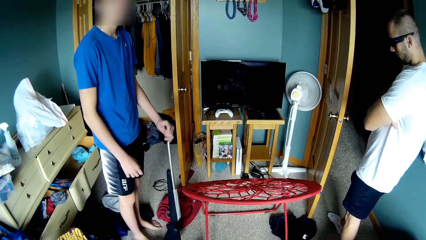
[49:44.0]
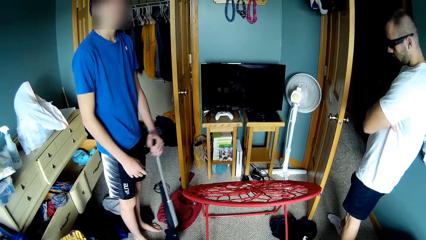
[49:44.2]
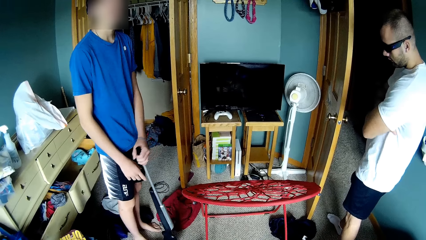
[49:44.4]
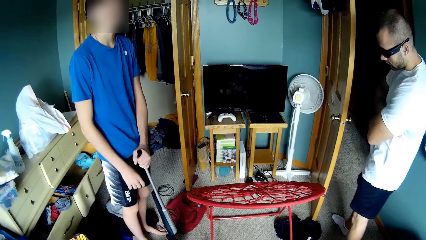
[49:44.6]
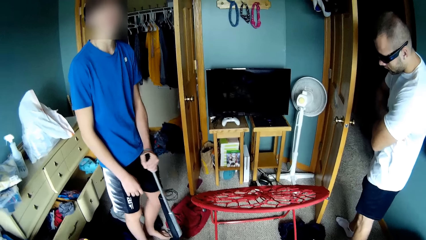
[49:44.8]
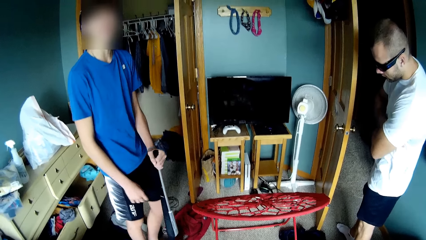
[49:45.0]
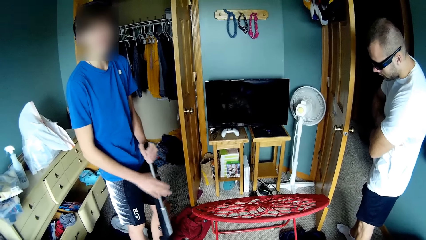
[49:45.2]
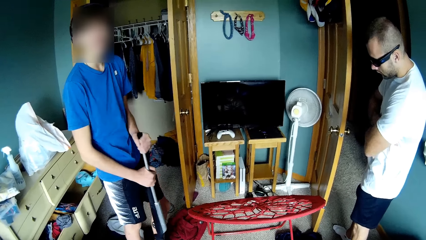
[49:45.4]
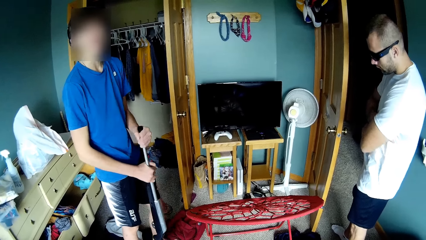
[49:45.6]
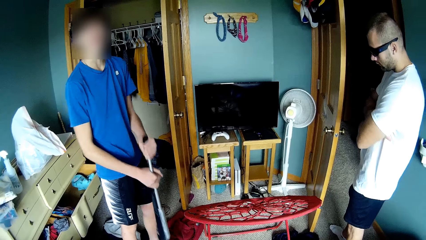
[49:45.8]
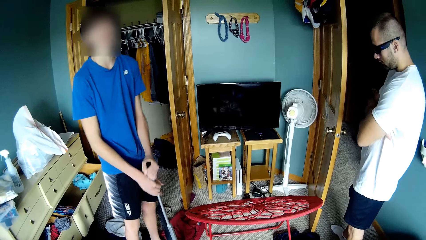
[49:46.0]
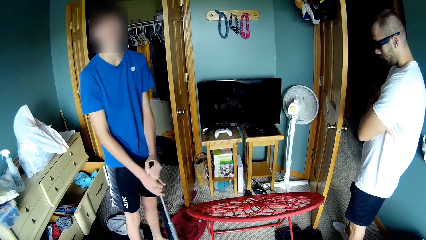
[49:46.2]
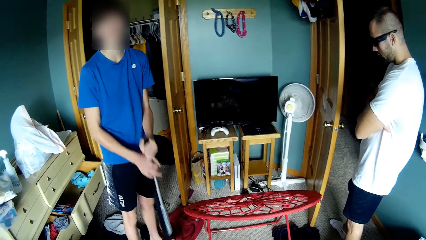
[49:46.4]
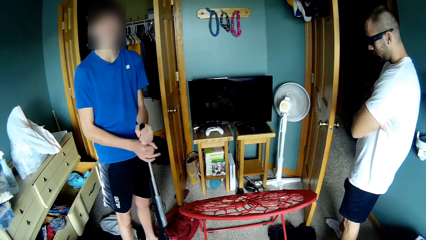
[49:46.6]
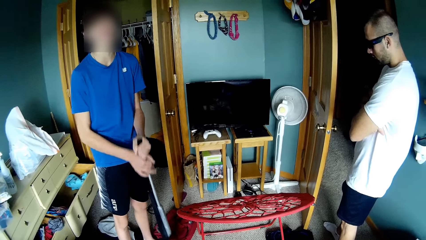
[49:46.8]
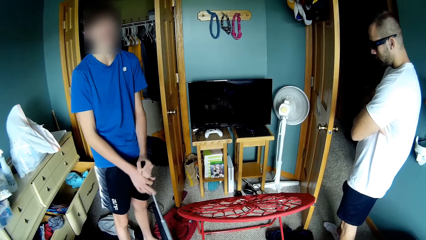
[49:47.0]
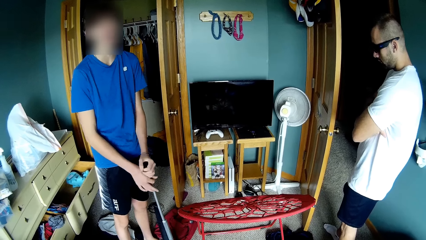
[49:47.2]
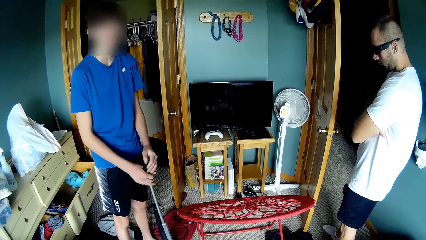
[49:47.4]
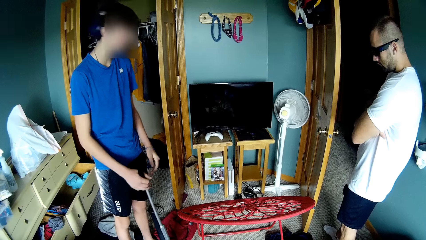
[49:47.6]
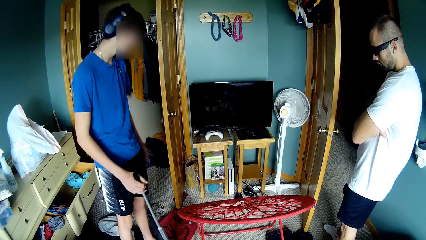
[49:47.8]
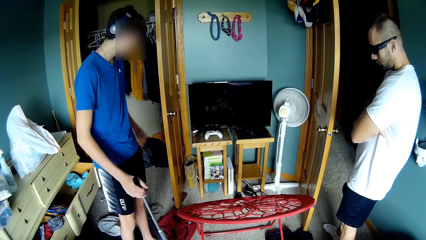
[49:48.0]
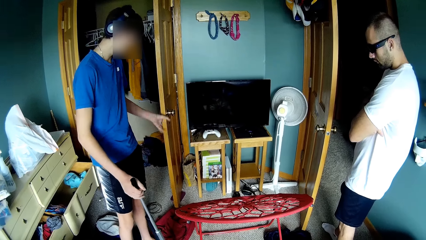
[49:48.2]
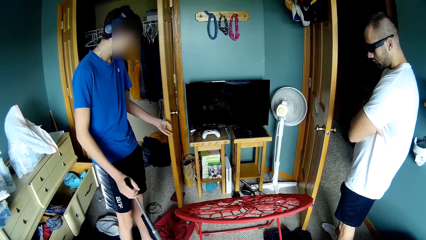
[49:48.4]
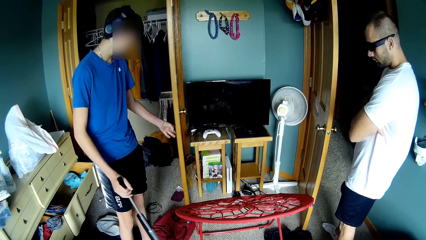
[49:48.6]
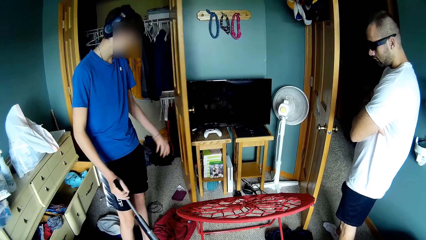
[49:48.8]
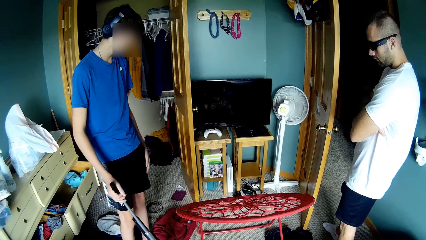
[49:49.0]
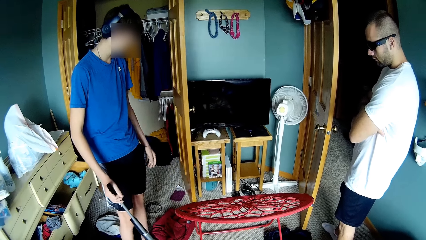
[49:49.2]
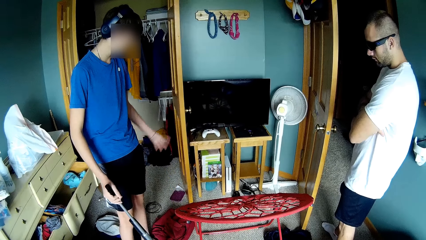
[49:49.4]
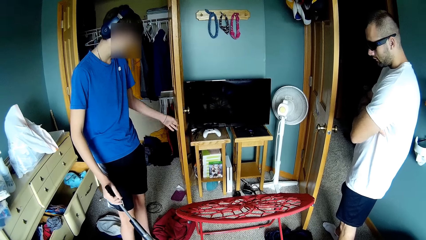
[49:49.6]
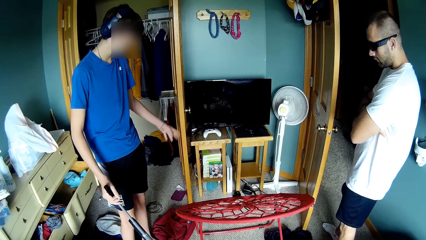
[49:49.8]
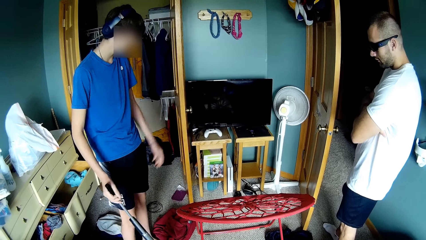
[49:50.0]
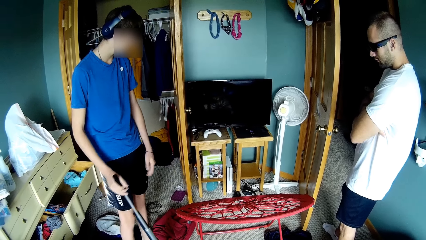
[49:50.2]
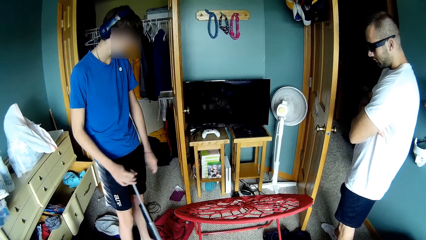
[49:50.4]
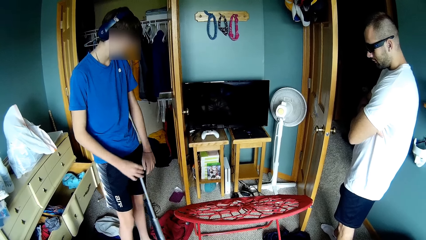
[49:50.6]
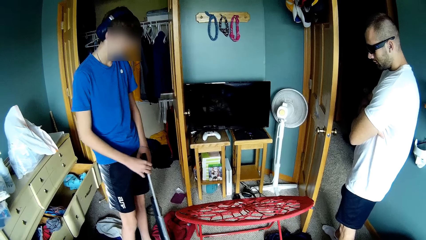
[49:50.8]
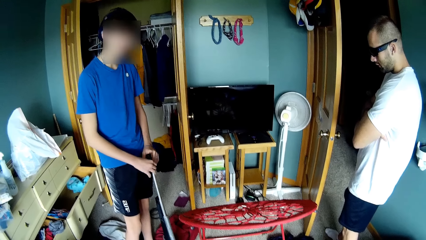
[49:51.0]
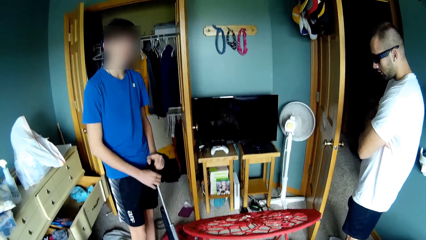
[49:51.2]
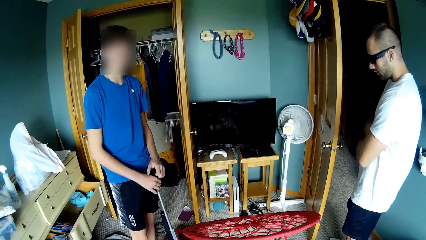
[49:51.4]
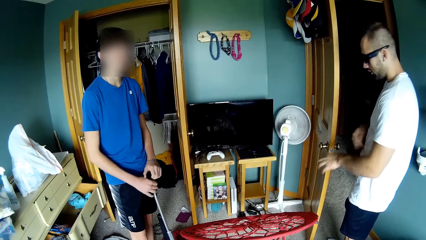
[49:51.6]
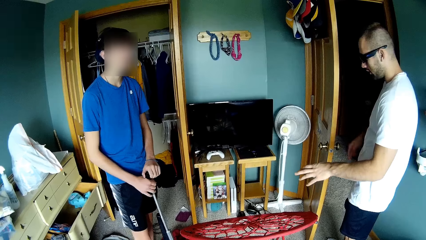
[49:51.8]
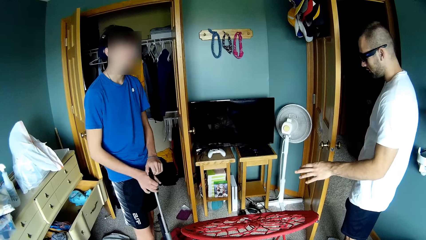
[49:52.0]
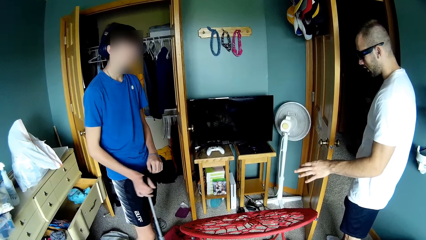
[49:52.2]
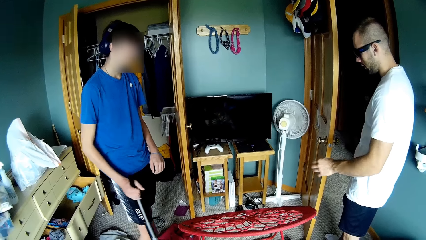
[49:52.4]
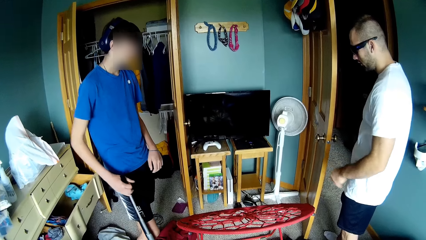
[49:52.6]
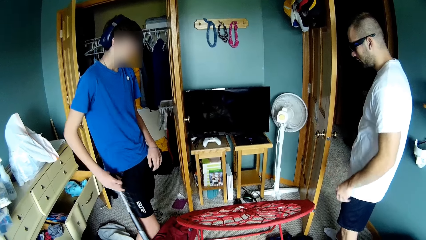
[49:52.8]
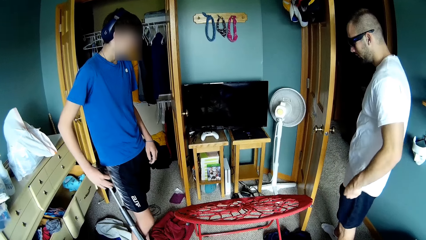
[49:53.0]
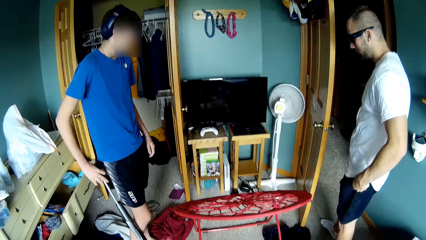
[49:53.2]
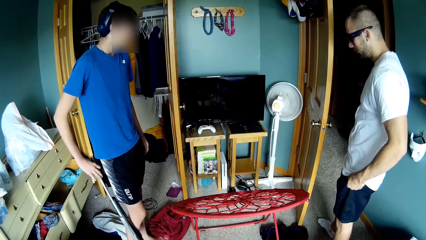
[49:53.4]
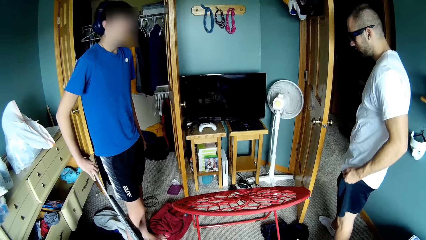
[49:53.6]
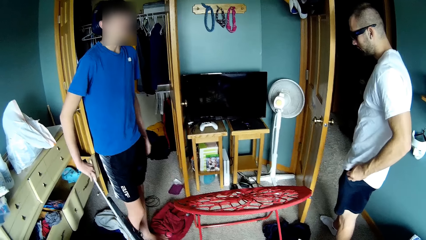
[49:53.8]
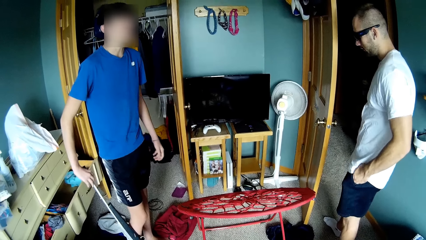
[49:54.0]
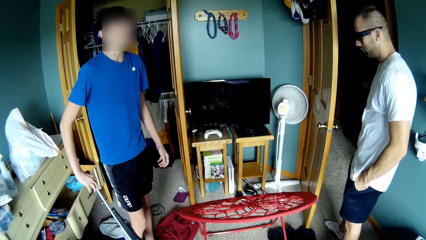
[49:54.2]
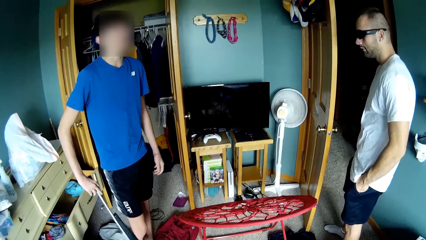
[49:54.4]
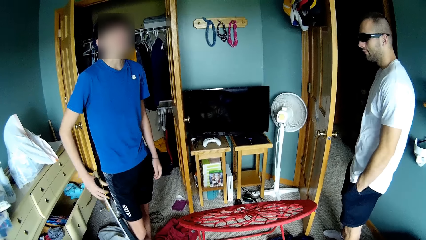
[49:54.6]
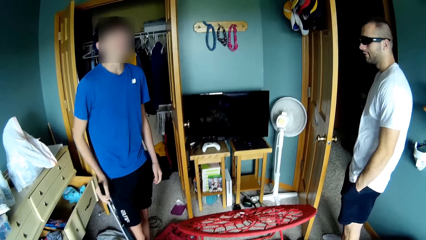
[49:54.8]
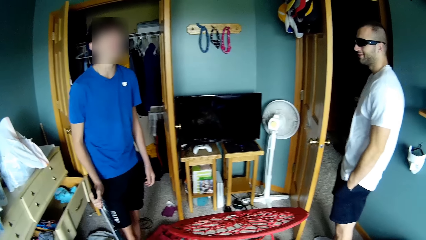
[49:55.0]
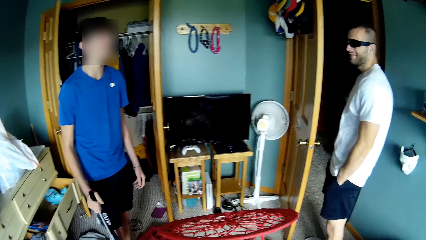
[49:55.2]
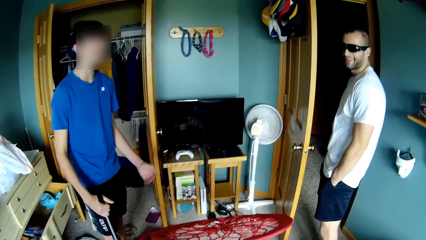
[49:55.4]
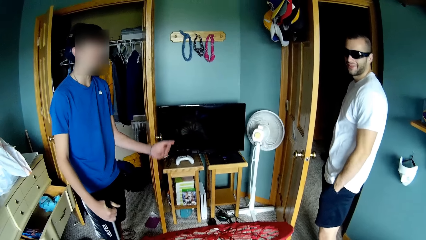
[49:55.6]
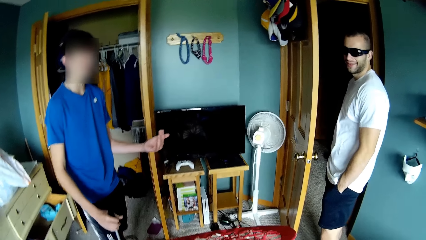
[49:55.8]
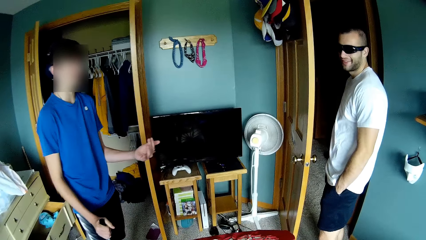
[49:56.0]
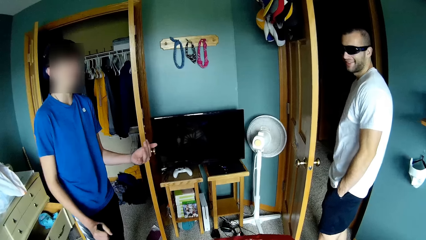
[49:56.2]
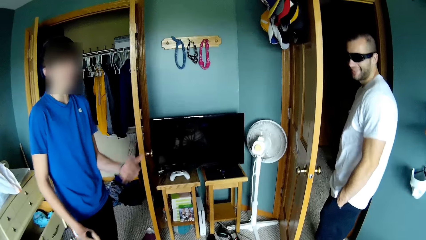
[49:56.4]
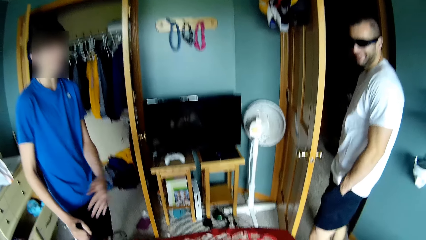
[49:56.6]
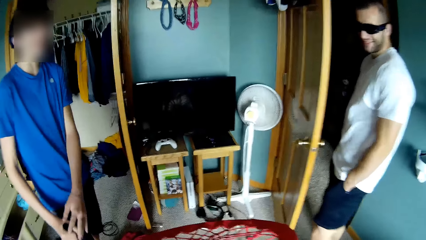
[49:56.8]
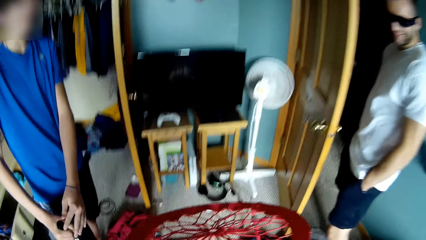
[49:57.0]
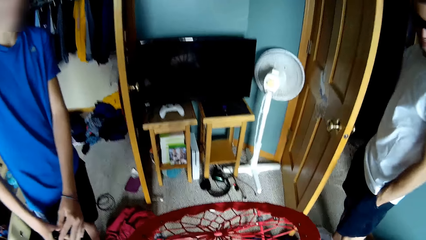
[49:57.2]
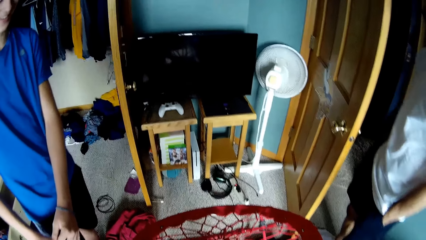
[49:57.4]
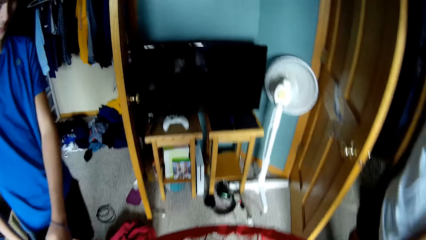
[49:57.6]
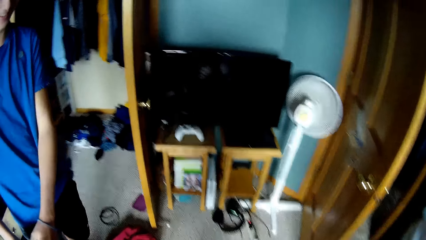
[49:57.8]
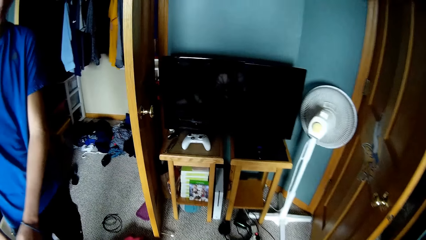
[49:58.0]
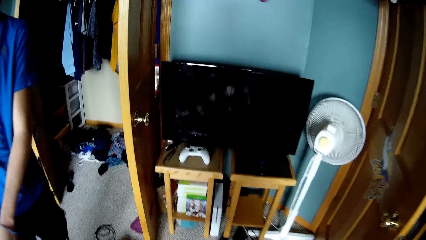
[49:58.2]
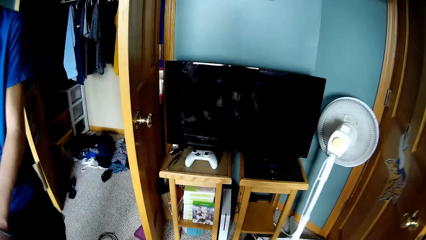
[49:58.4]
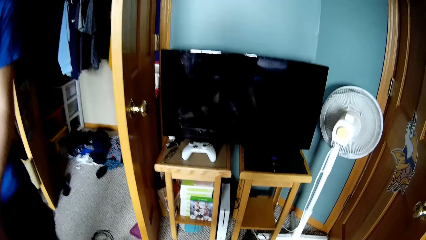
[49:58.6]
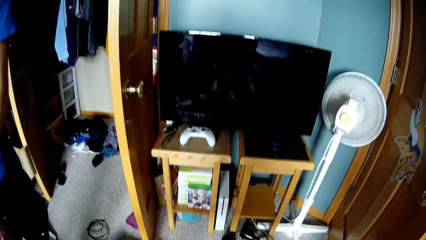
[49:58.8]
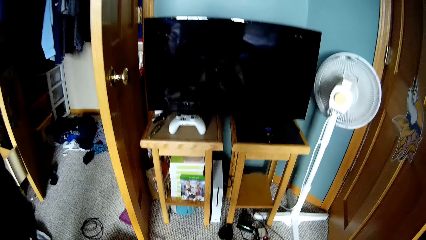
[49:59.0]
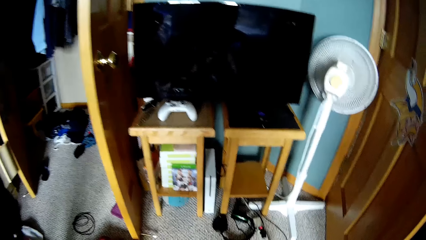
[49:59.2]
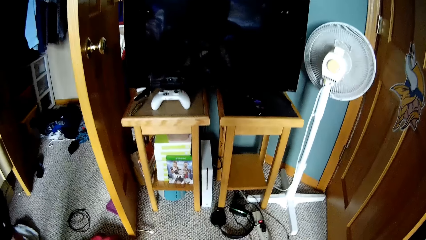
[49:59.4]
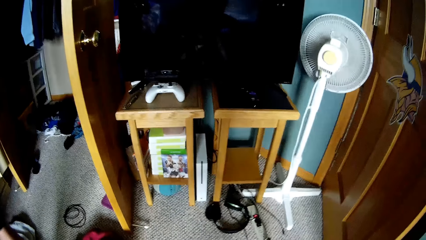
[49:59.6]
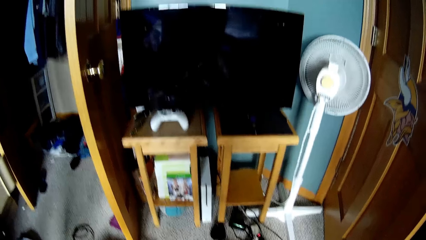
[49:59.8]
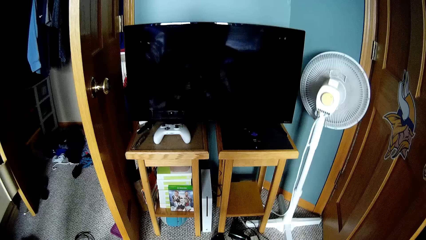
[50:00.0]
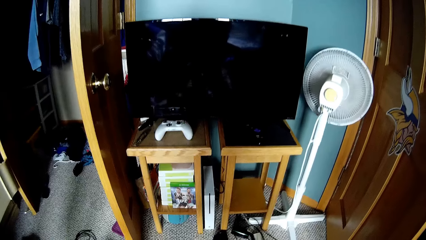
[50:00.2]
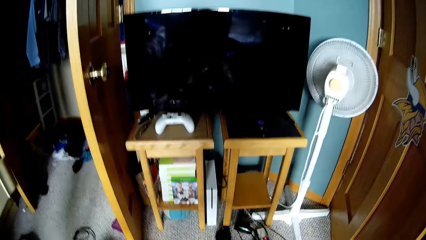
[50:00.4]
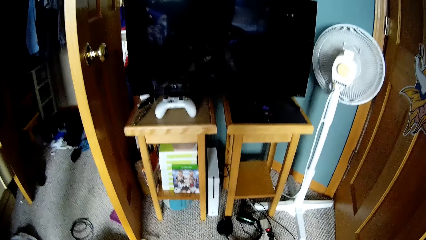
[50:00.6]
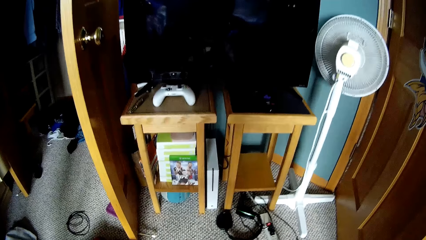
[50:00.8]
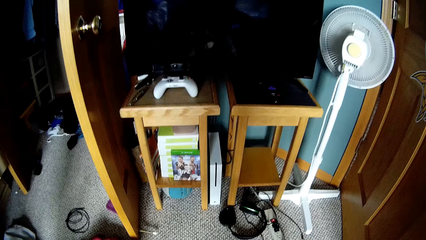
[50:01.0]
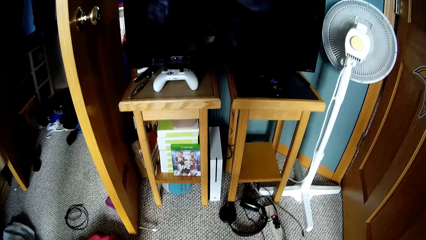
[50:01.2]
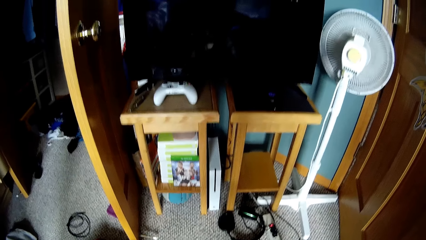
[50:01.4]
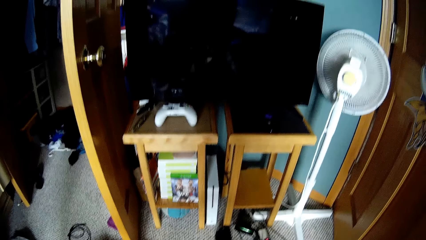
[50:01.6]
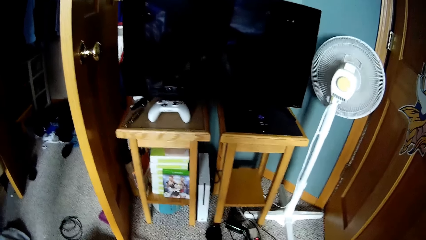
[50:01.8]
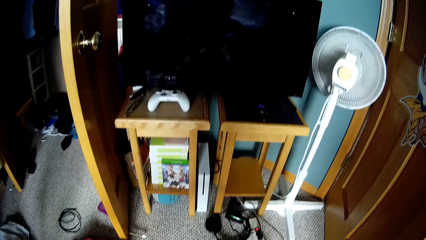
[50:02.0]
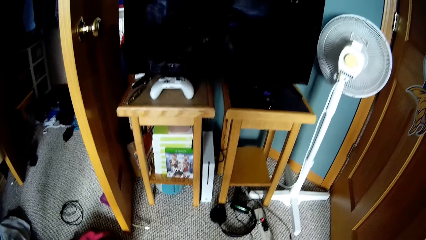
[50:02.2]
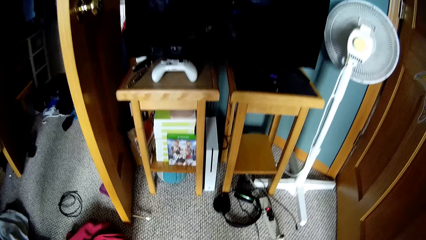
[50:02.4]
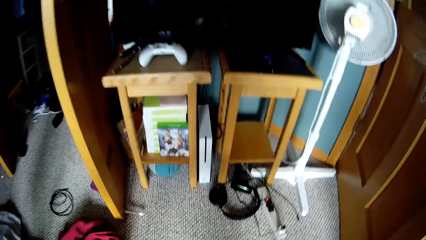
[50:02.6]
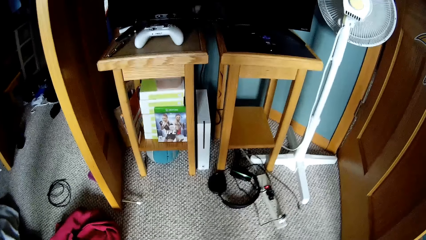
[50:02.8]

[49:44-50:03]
The camera wearer speaks to a man. They talk with a person and another person repeatedly. Another man touches the door and releases the door. He touches the door and releases the door again. A third man stretches his hand. The second man holds a vacuum cleaner. He holds the vacuum cleaner again. The second man converses with the camera wearer. The camera wearer walks around the house. They look around the house.
